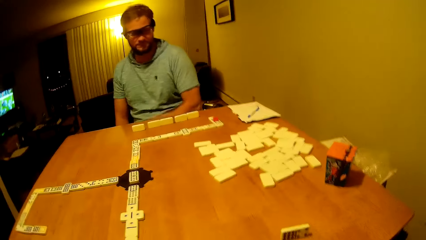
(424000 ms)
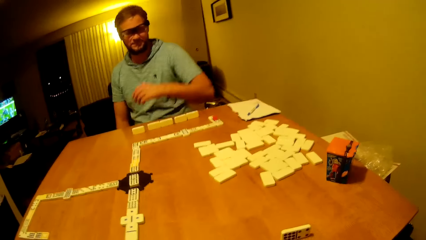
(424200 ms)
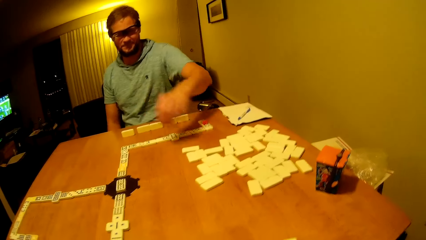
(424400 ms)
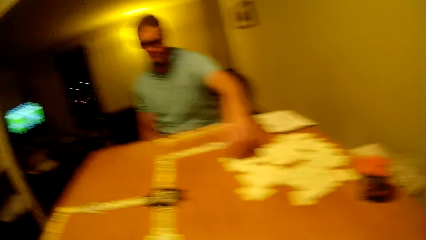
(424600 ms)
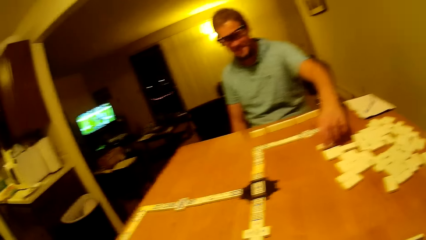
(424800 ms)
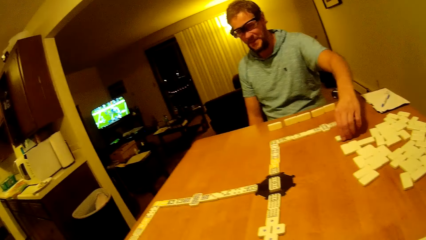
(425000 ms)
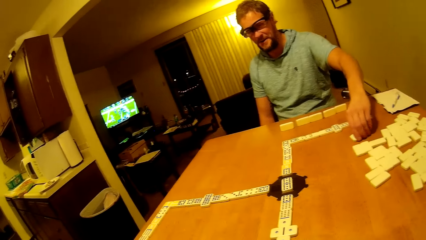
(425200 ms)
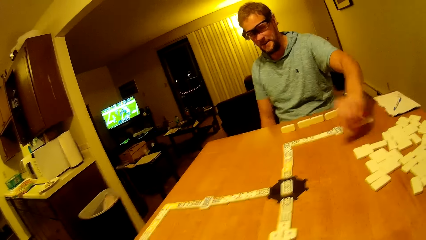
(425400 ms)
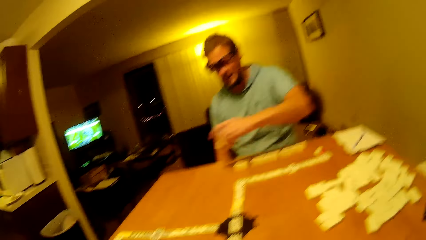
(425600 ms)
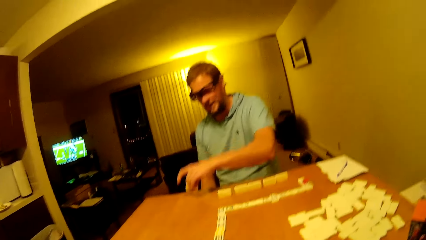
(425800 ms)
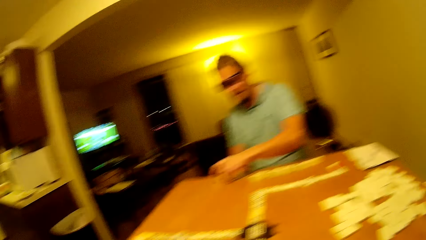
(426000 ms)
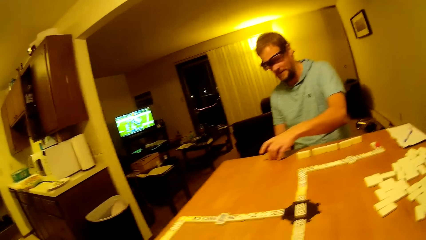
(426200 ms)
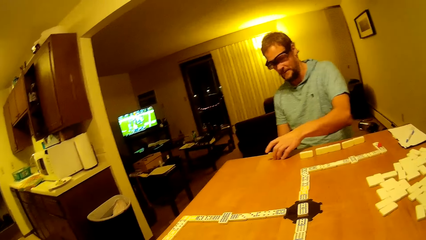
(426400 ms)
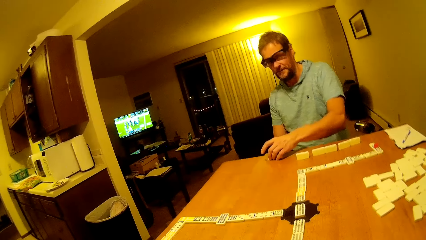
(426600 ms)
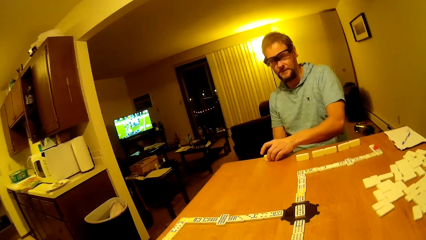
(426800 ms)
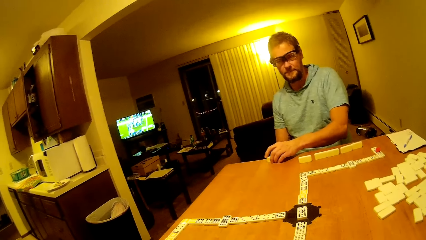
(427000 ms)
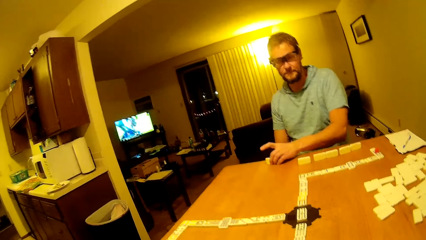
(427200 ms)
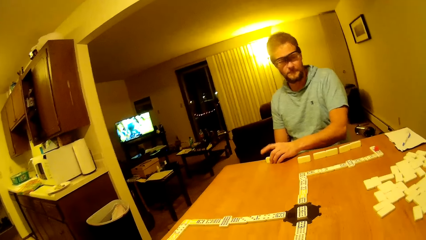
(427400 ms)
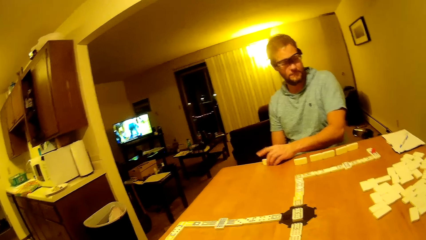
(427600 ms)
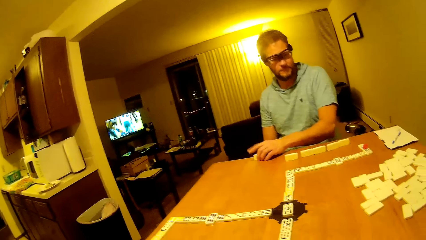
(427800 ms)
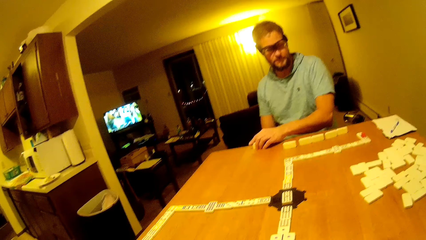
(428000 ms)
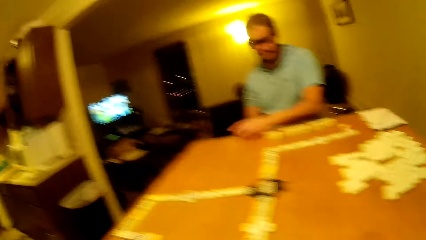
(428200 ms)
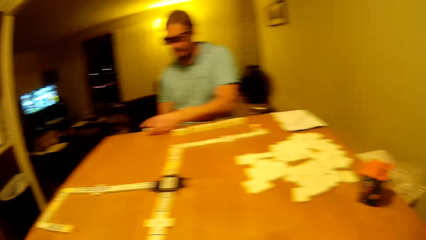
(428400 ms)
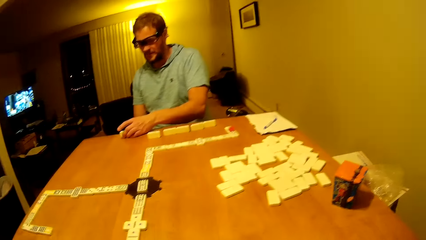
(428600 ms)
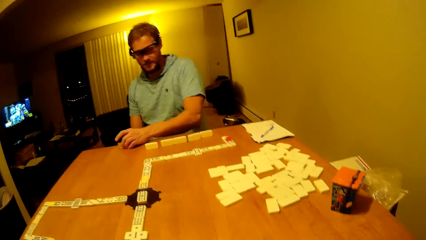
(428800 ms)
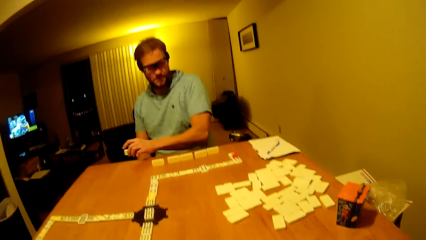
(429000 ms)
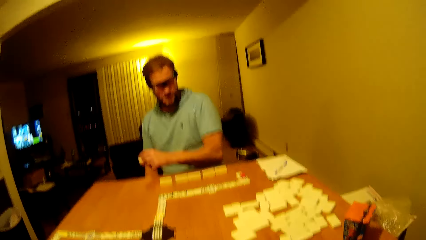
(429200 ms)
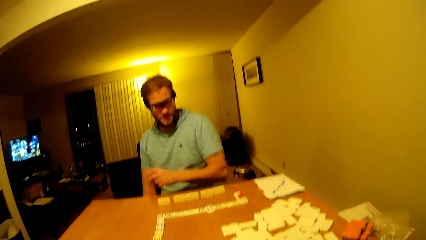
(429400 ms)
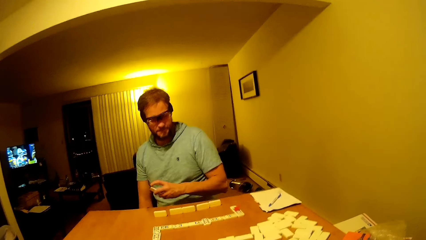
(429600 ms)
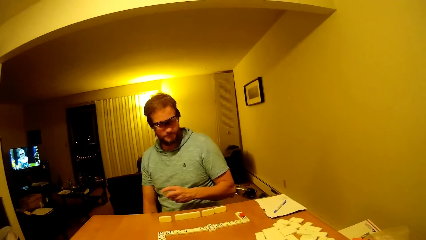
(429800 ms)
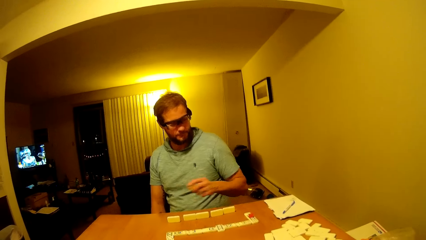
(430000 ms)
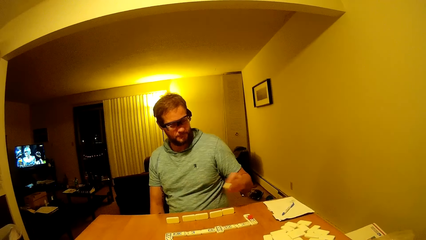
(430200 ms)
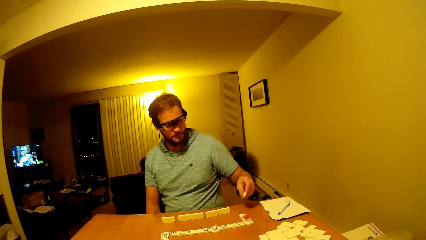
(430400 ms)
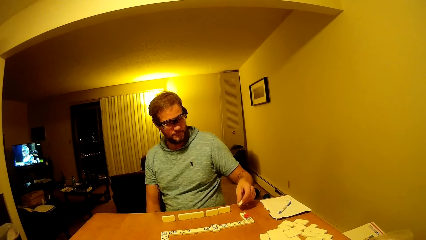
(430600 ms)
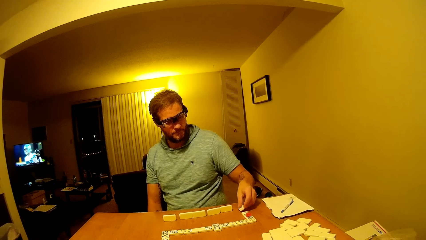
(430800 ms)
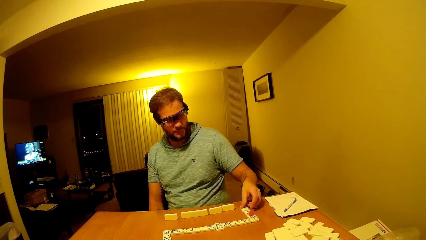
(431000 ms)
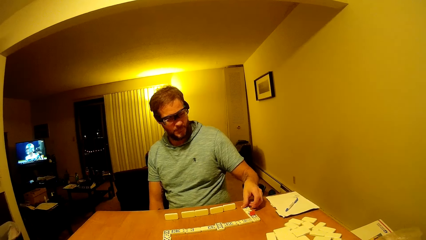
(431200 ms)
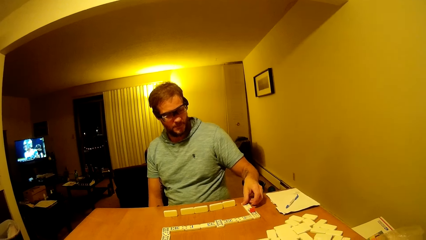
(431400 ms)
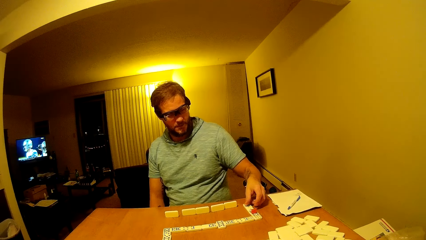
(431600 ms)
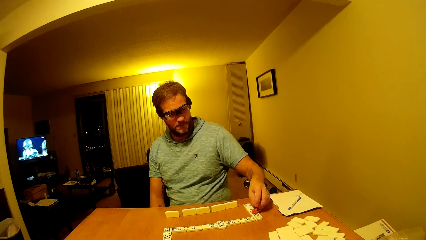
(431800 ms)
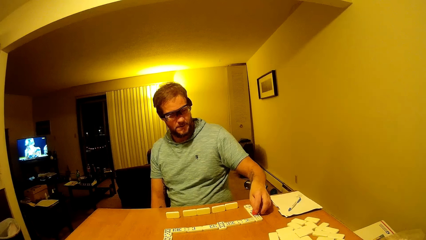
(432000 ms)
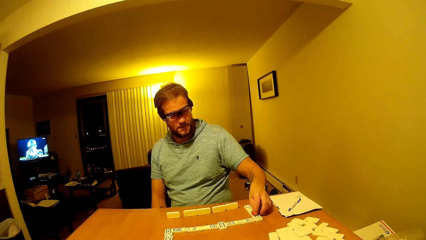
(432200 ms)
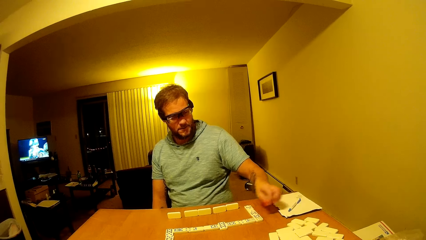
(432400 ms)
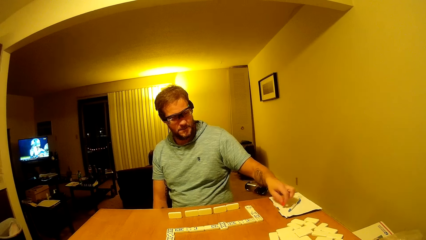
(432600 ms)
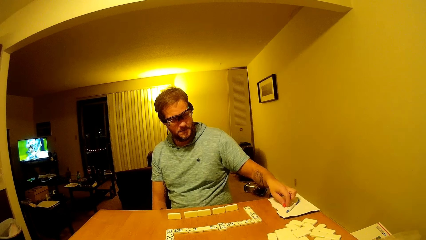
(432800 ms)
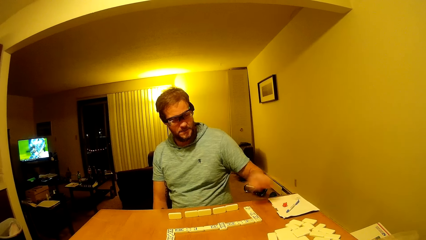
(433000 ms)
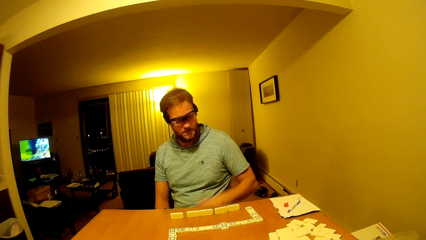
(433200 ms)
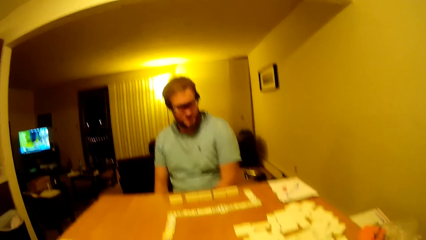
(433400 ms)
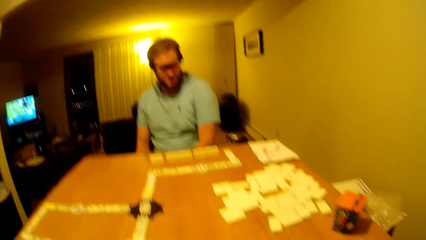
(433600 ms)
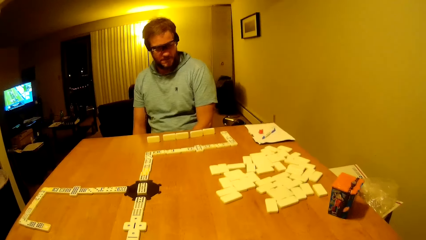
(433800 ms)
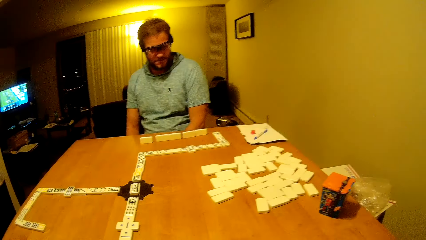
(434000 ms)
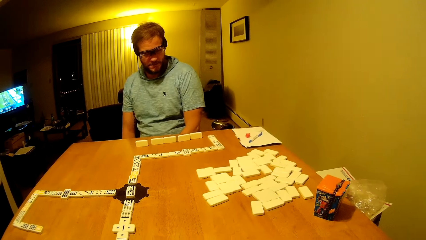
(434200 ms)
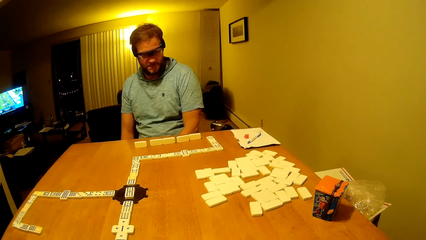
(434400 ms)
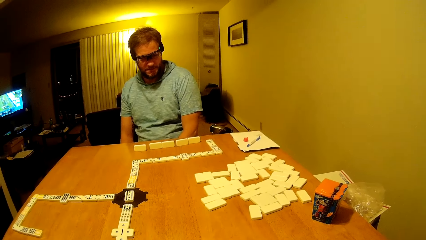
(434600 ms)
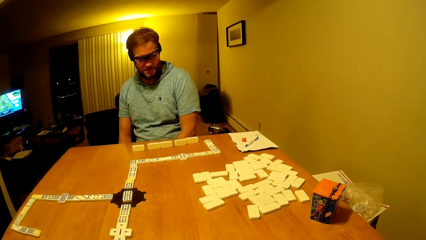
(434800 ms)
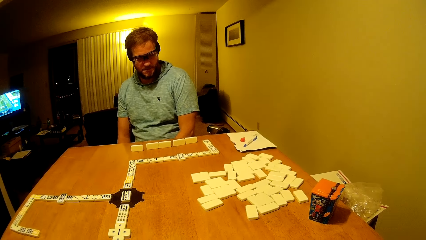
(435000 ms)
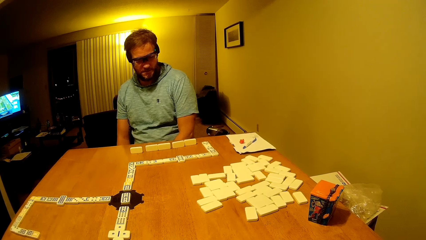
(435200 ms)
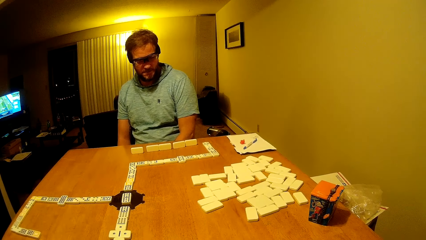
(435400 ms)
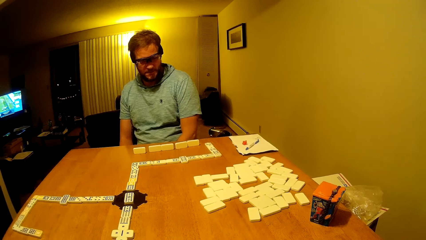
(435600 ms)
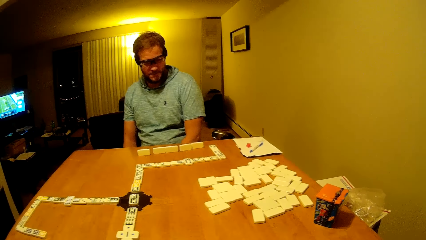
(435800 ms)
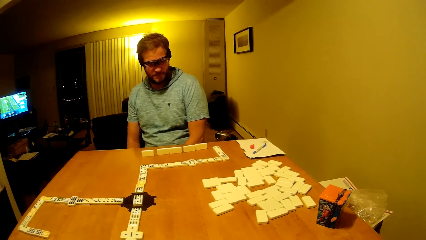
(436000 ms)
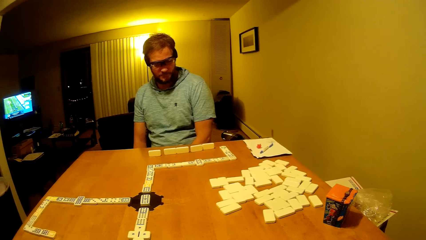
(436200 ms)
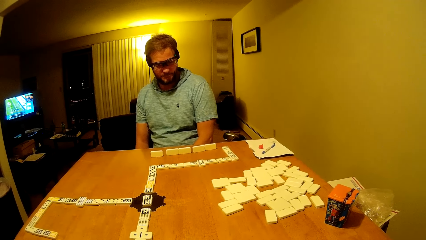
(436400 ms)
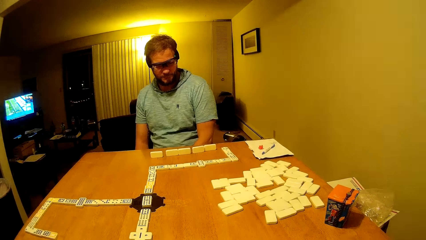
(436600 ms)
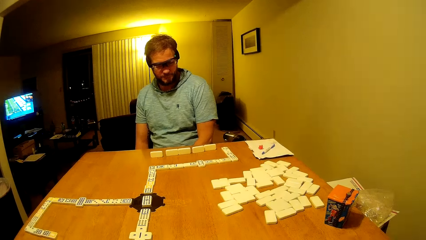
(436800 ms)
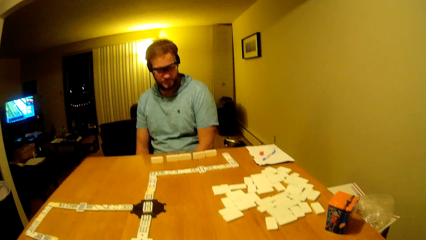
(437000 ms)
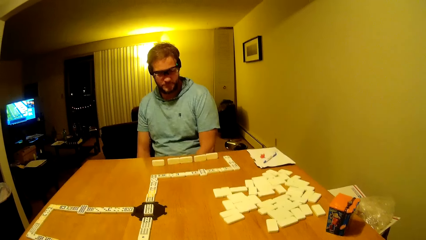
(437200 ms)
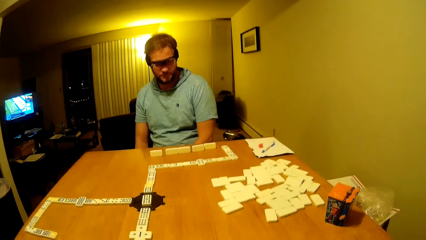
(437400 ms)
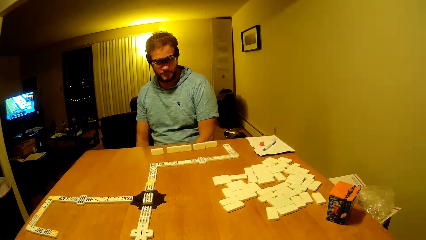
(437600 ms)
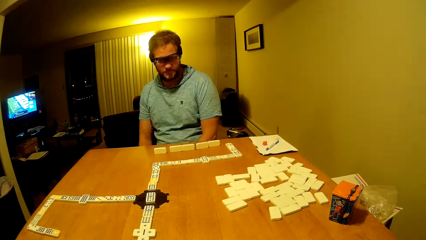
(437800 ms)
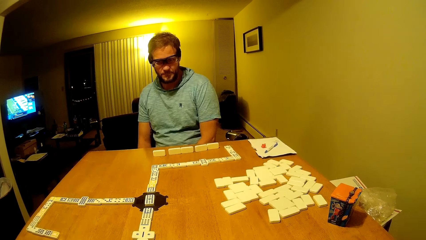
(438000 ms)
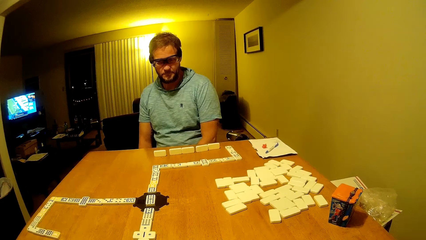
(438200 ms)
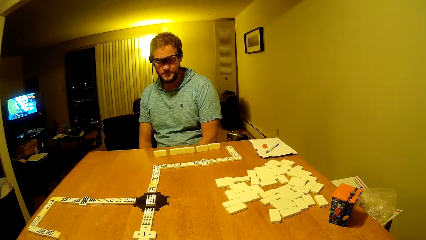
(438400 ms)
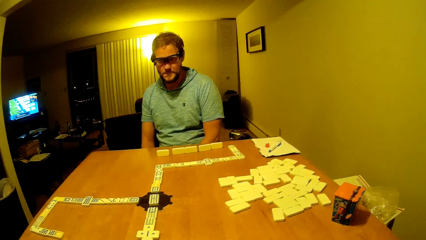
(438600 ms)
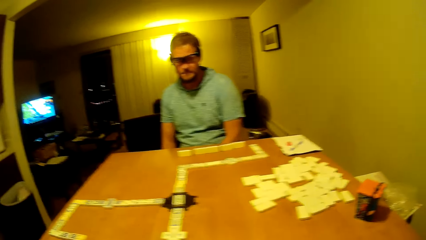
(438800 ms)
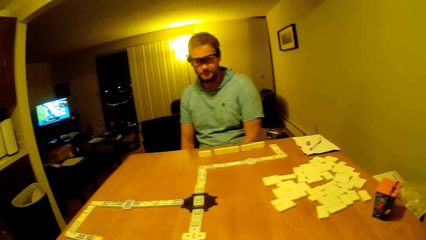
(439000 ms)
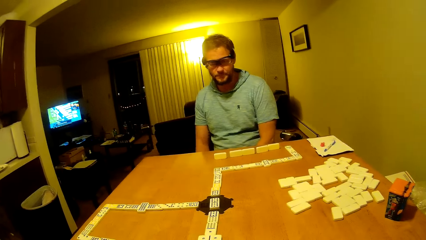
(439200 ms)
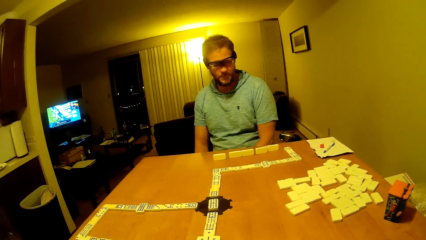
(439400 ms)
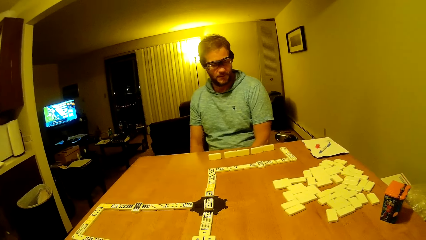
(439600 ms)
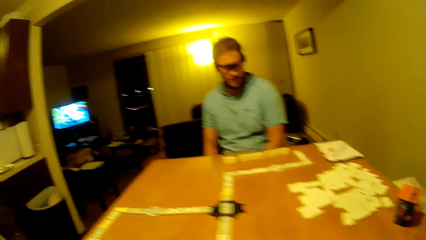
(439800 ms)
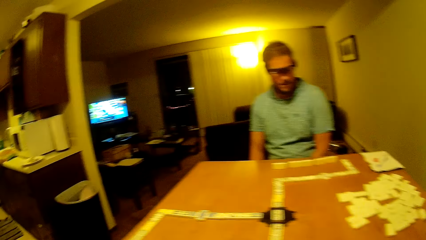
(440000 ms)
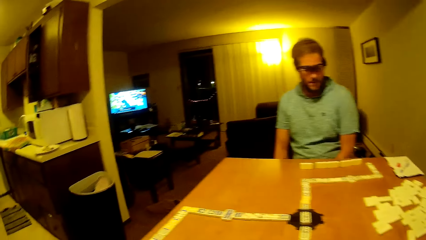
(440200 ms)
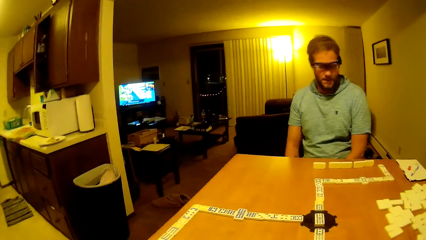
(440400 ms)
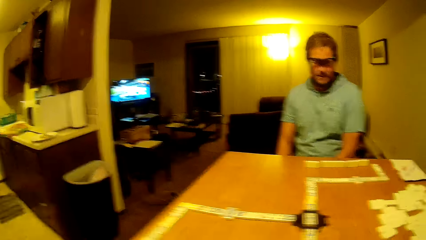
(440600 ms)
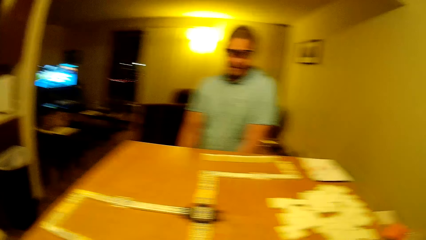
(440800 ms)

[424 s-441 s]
A man moves a hand forward. The camera wearer places the dice down. The man picks up the pai gow tile and places the pai gow tile on the table. He taps the dice. He picks up the pai gow tile and places the pai gow tile on the table. He picks up the dice, places the dice on the book and puts the hands down. The camera wearer looks on the table.
